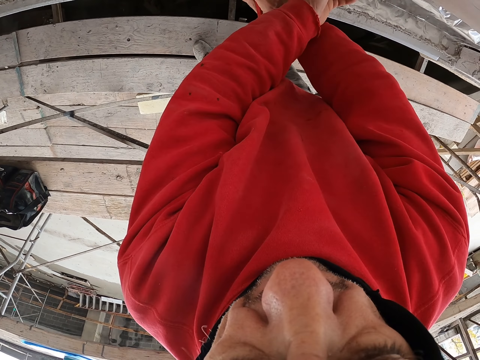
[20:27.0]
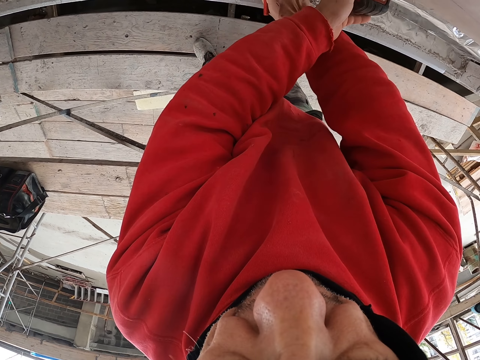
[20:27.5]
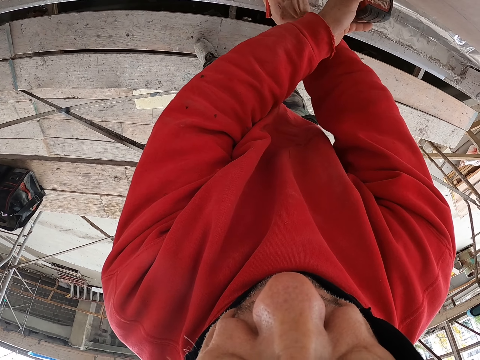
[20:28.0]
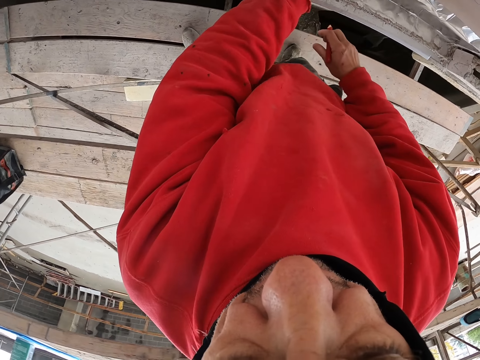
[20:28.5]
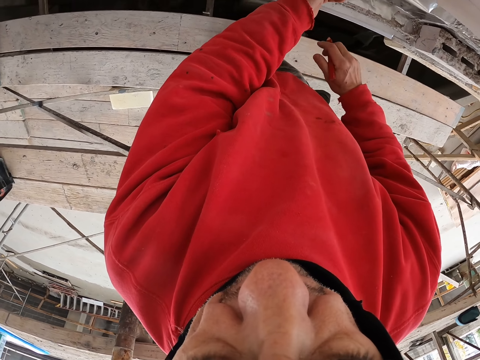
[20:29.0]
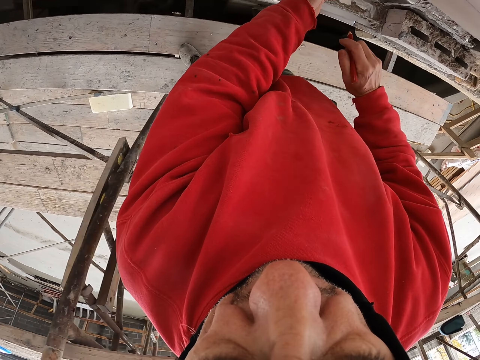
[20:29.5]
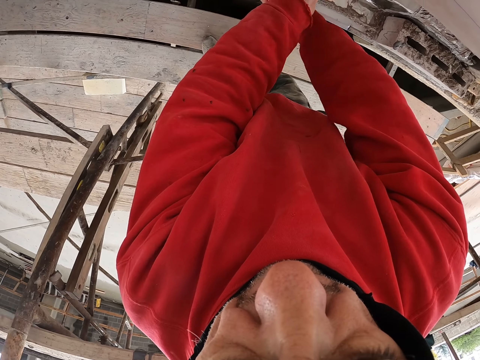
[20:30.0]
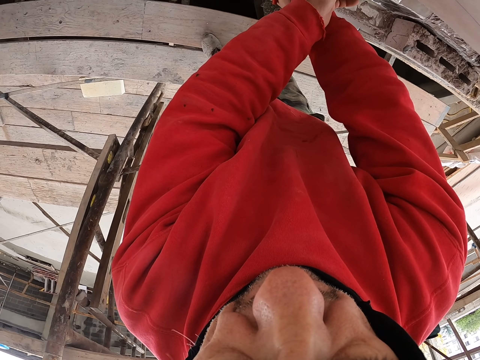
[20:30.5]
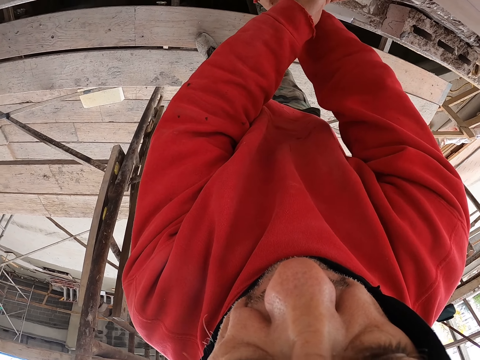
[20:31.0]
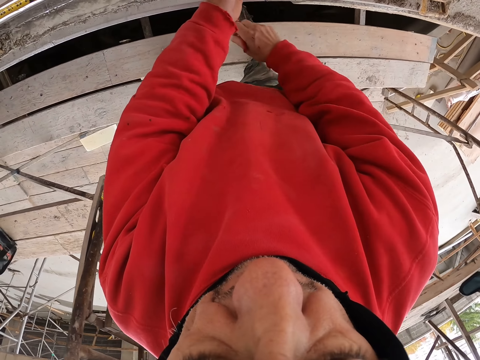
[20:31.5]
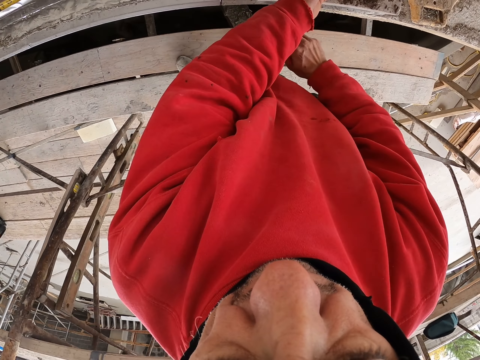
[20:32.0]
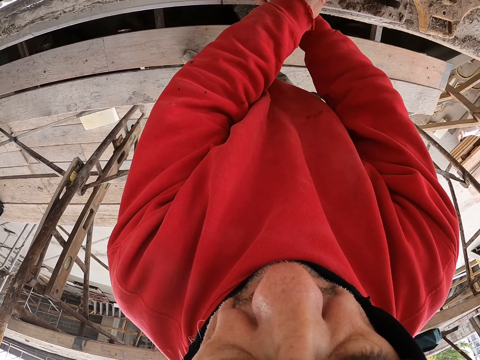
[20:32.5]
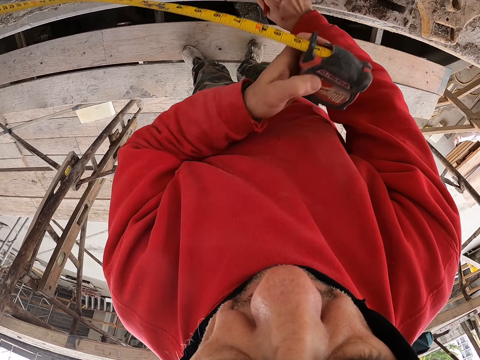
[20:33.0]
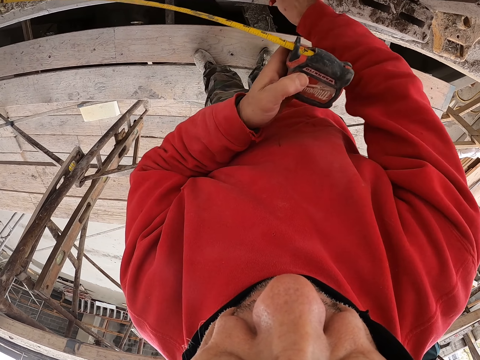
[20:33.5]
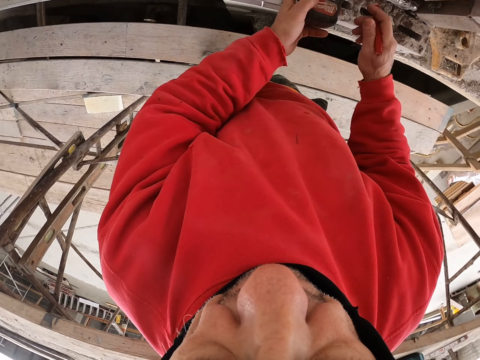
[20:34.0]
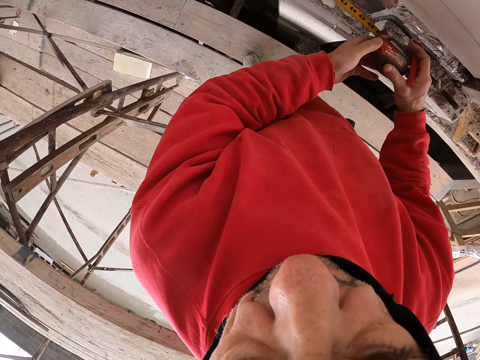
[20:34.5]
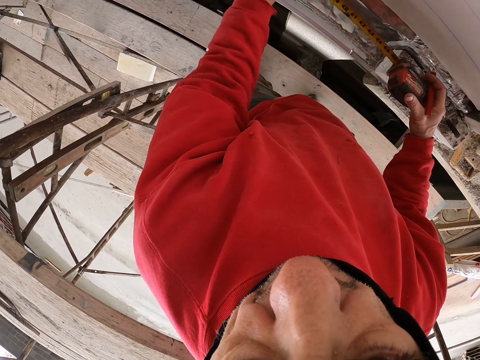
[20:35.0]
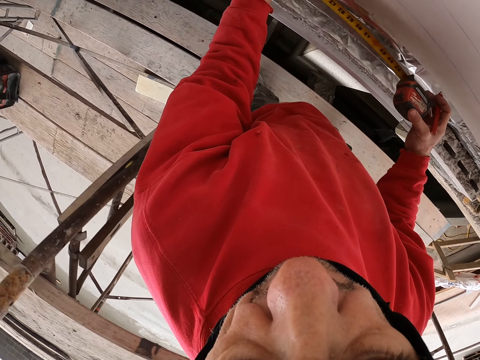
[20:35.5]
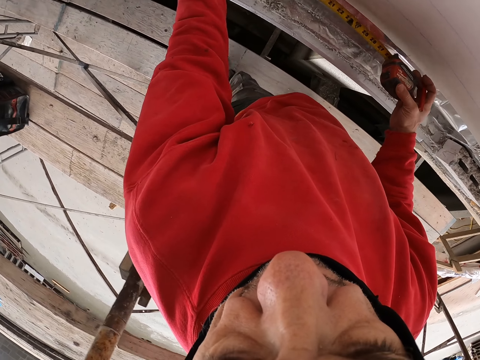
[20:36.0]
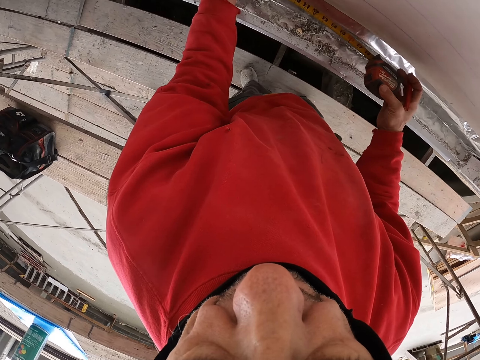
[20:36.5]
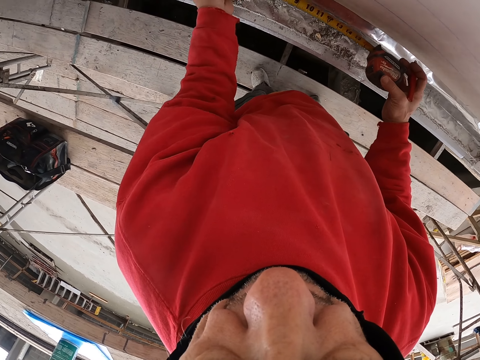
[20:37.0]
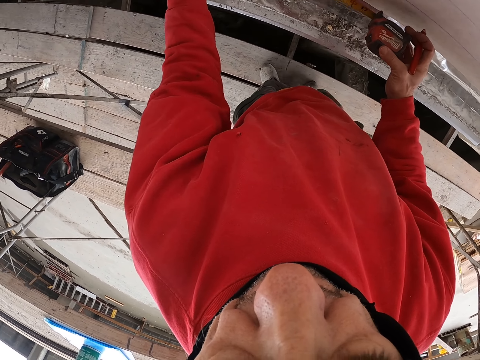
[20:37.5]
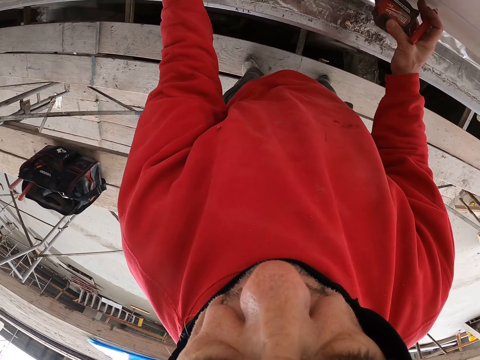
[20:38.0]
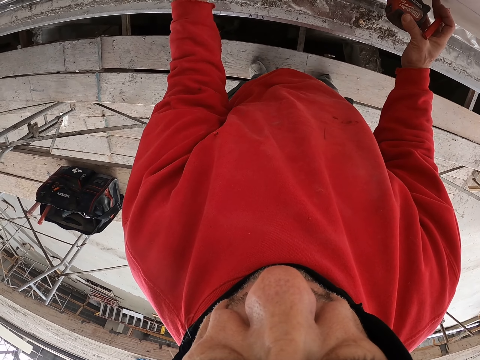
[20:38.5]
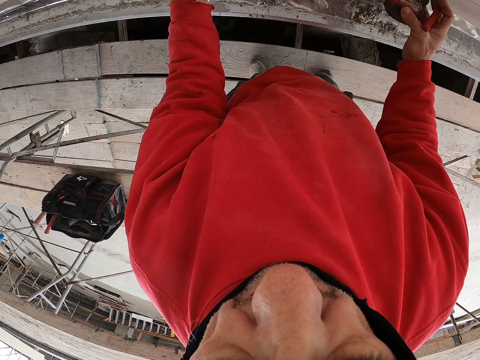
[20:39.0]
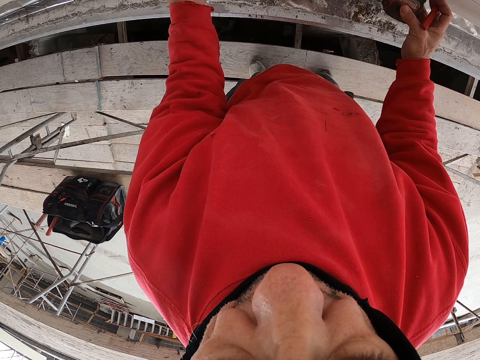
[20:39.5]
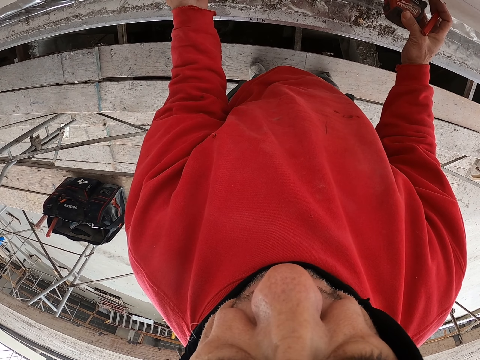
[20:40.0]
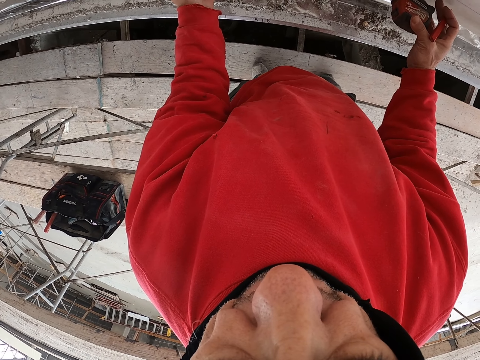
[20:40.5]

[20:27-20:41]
The camera wearer marks on the piece of wood with the pencil. They pull the tape measure. They mark on the piece of wood. They move a few steps.

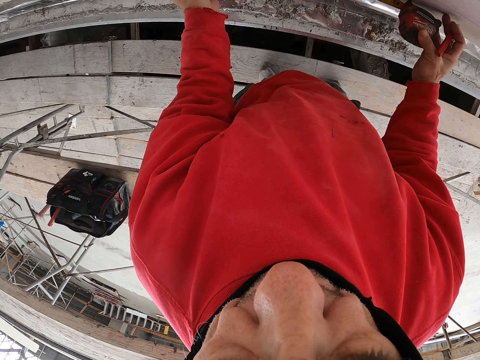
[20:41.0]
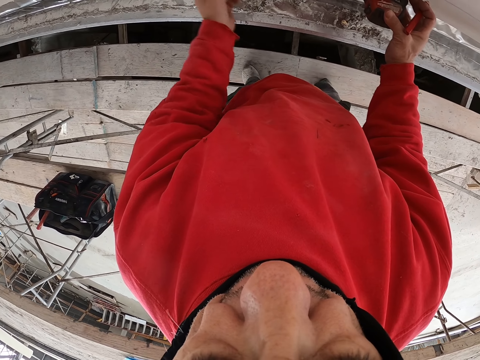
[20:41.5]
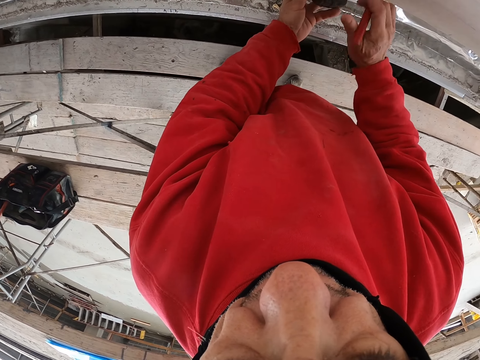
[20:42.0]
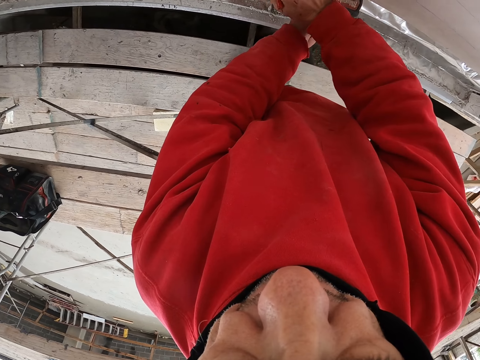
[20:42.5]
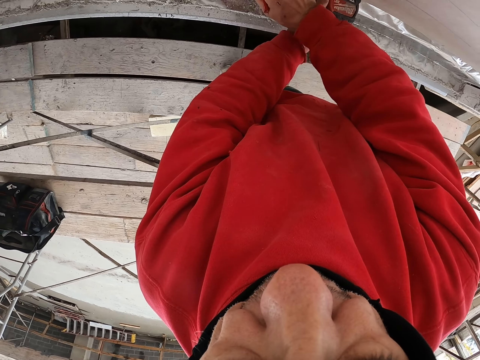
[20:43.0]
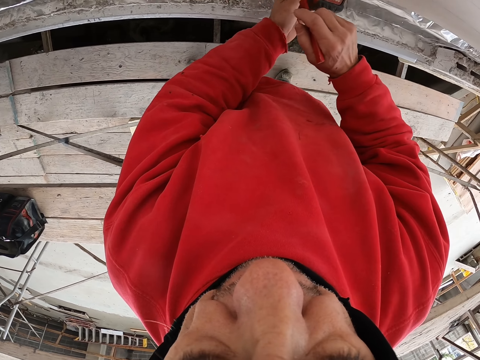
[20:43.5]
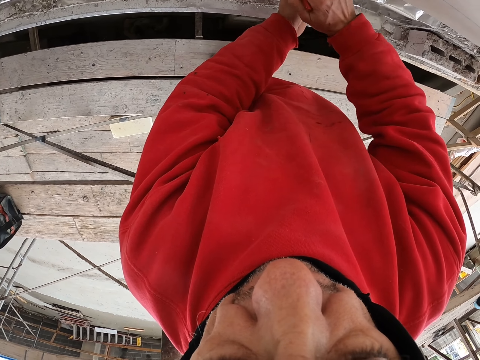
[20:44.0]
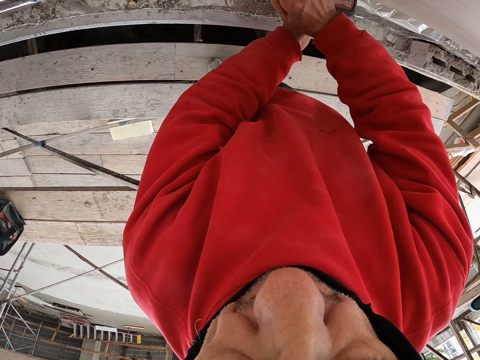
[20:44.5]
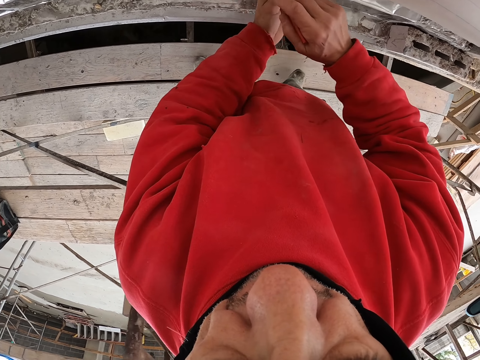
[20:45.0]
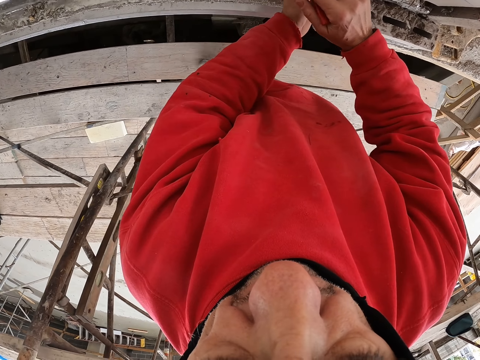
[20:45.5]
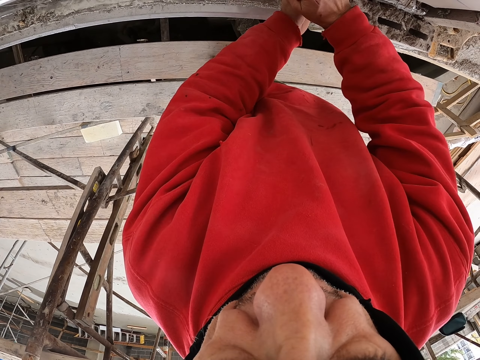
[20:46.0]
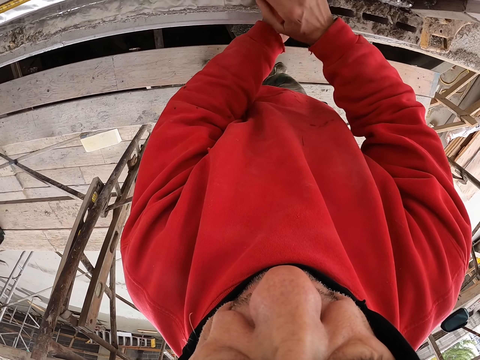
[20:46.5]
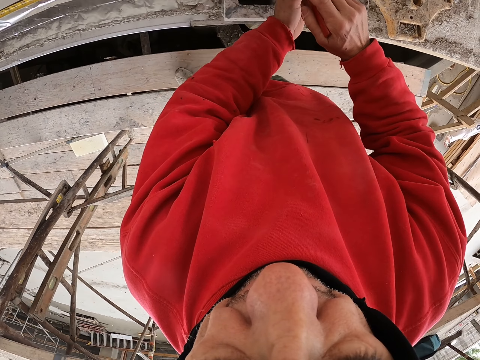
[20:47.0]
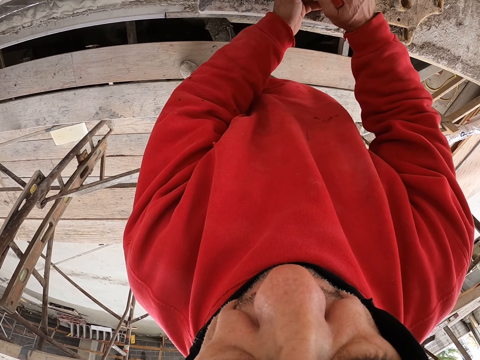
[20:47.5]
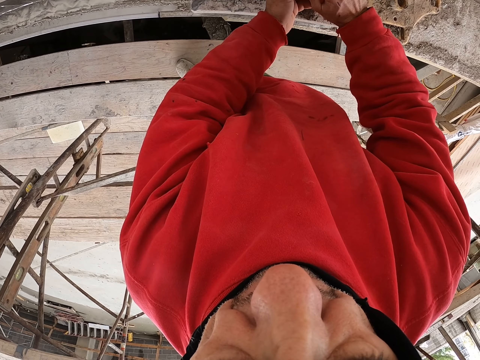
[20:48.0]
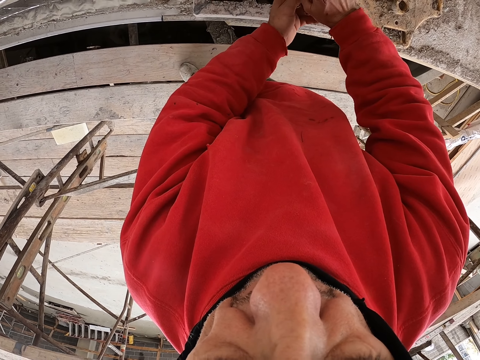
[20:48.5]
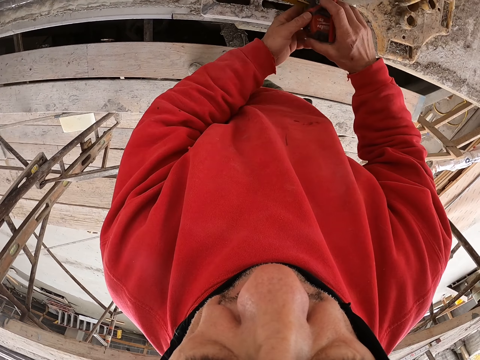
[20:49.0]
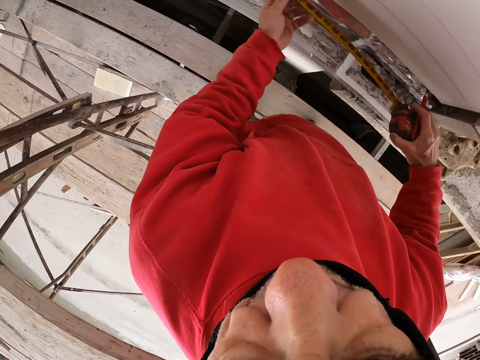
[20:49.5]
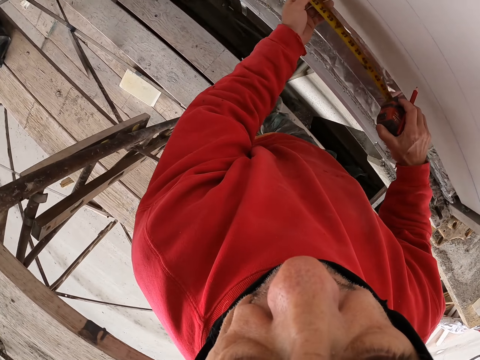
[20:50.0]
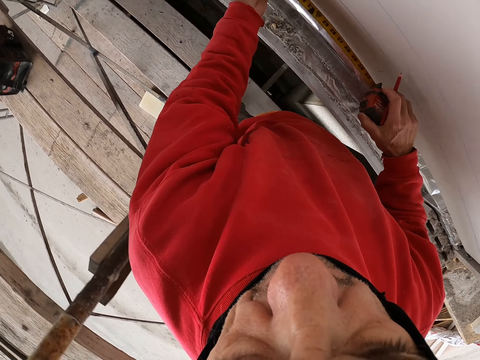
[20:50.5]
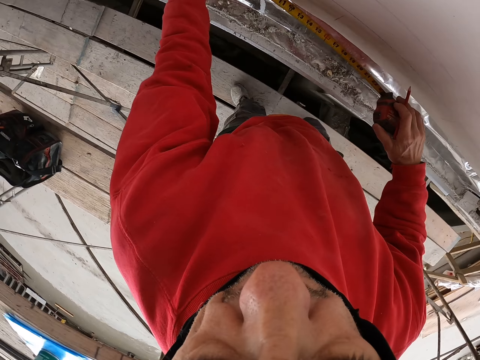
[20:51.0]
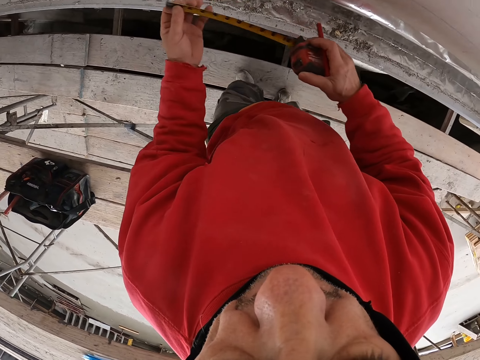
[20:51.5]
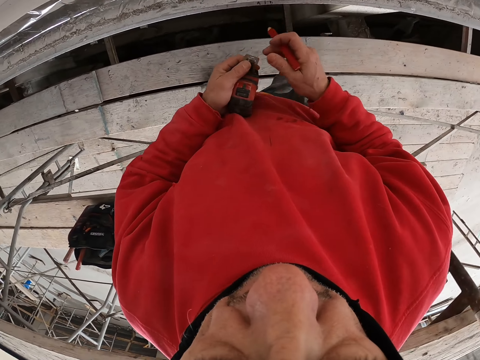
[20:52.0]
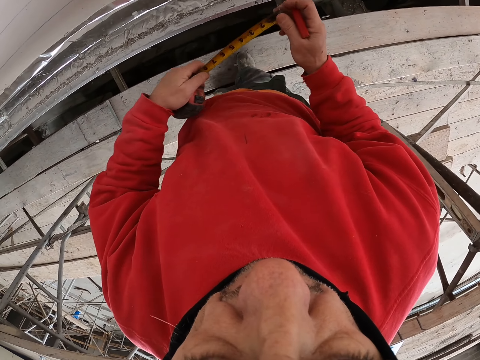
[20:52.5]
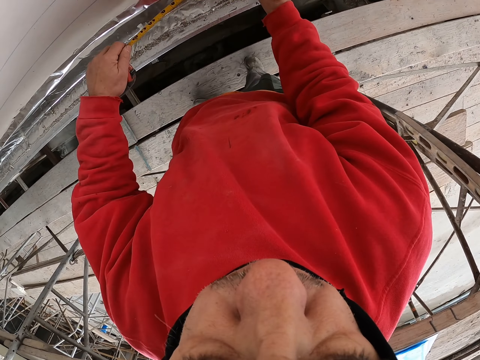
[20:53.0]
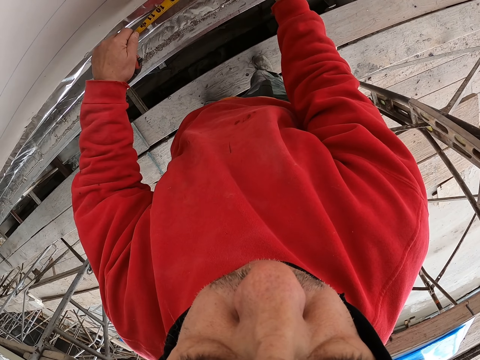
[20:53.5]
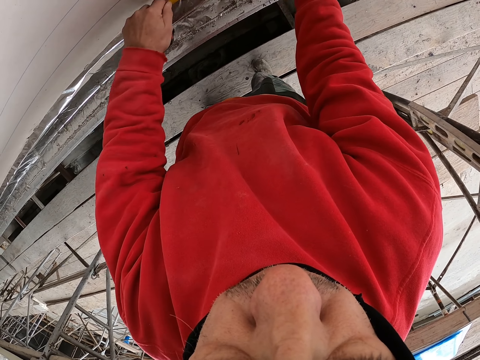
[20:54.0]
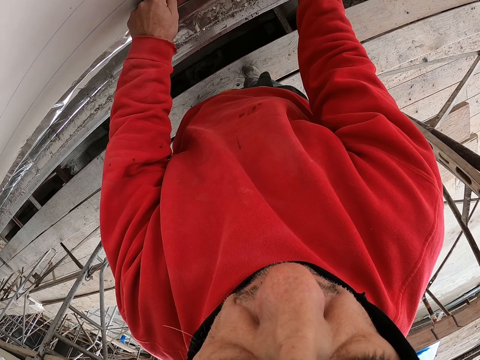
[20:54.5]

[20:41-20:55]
The camera wearer marks on the piece of wood. They fold the tape measure. They pull the tape measure.
